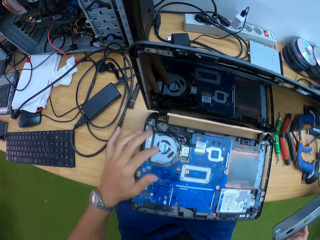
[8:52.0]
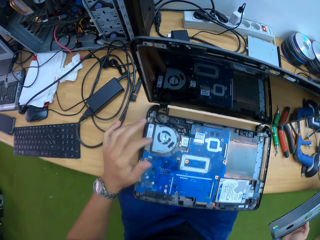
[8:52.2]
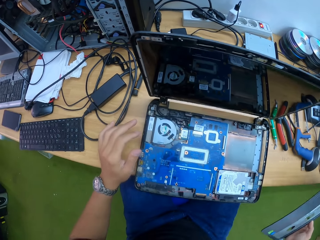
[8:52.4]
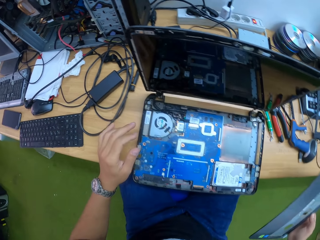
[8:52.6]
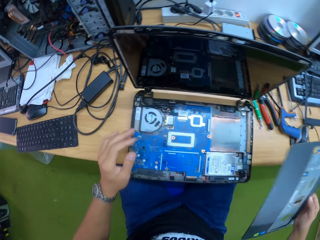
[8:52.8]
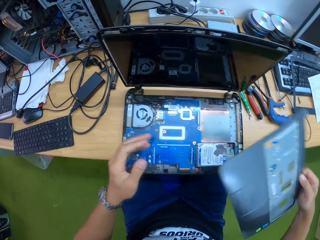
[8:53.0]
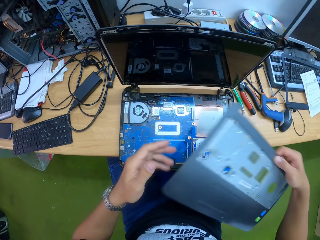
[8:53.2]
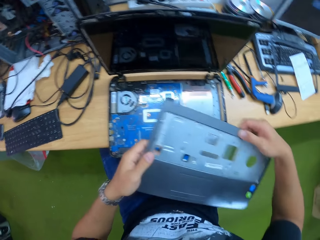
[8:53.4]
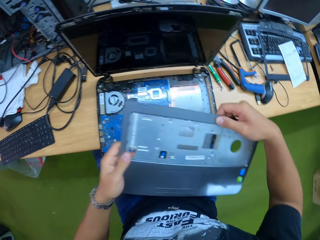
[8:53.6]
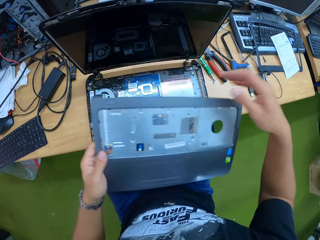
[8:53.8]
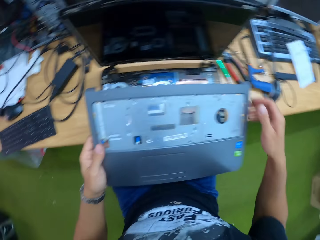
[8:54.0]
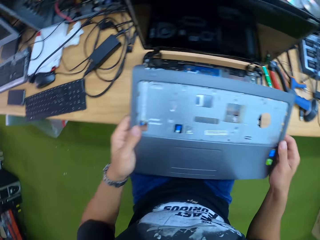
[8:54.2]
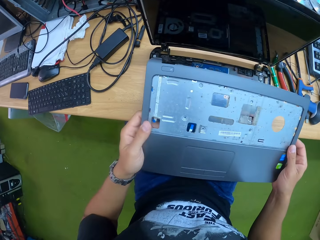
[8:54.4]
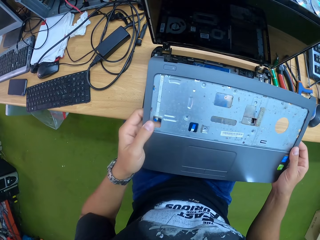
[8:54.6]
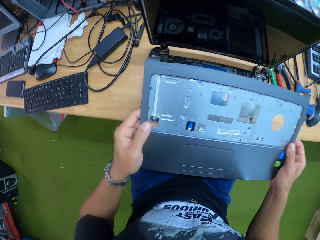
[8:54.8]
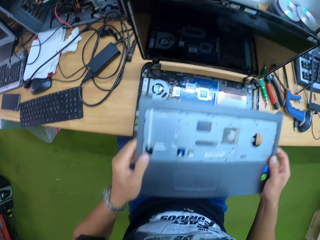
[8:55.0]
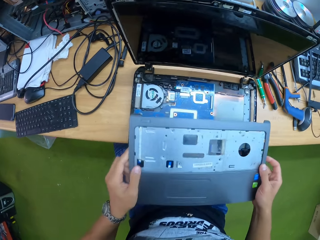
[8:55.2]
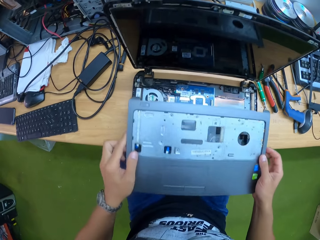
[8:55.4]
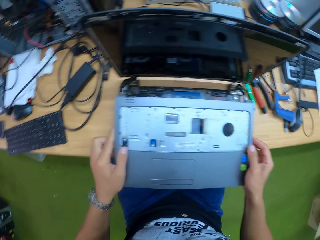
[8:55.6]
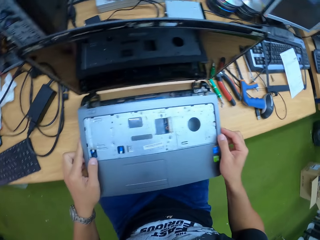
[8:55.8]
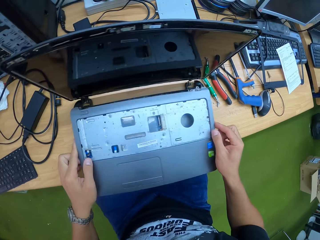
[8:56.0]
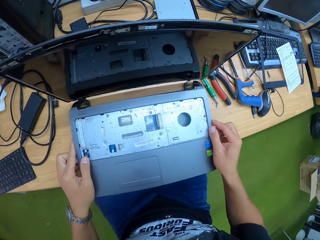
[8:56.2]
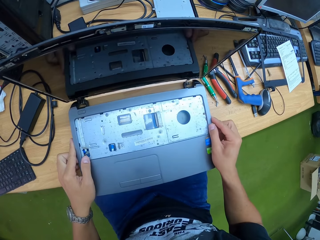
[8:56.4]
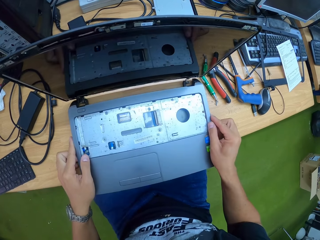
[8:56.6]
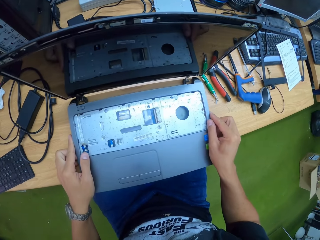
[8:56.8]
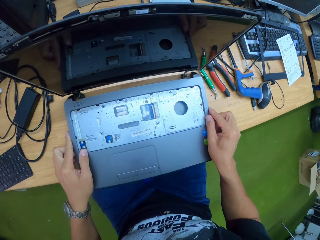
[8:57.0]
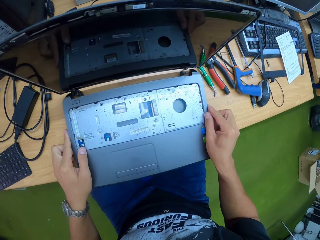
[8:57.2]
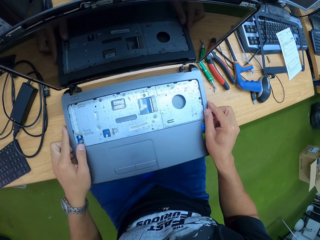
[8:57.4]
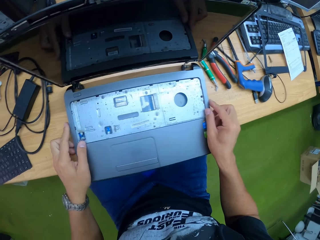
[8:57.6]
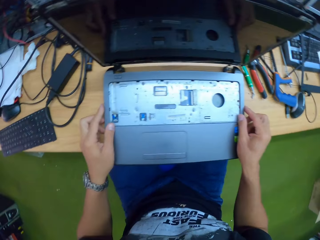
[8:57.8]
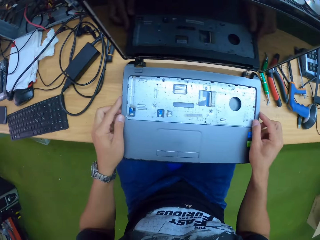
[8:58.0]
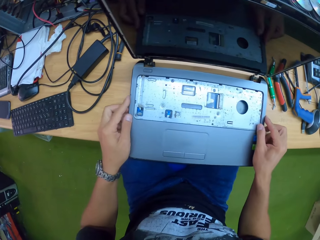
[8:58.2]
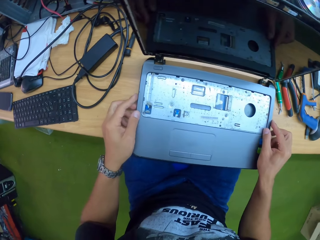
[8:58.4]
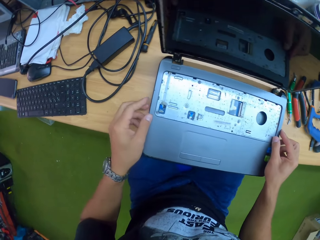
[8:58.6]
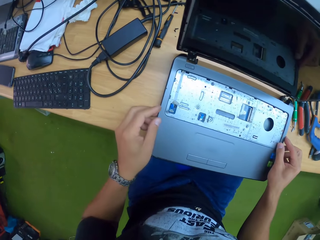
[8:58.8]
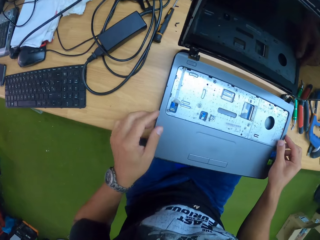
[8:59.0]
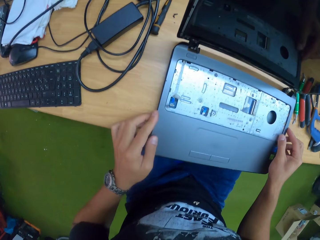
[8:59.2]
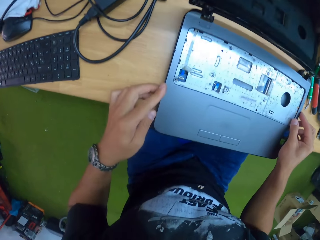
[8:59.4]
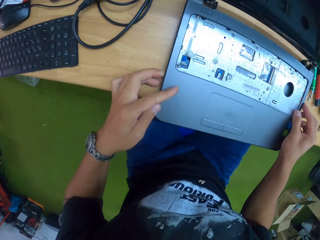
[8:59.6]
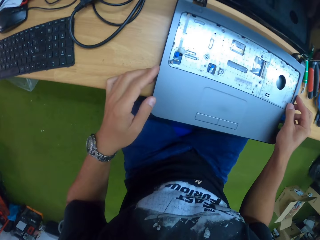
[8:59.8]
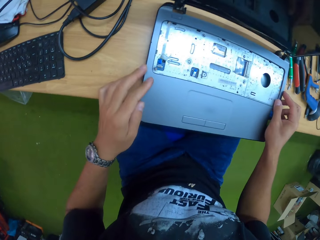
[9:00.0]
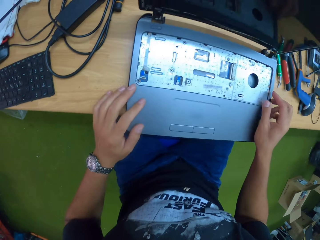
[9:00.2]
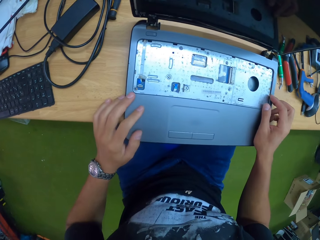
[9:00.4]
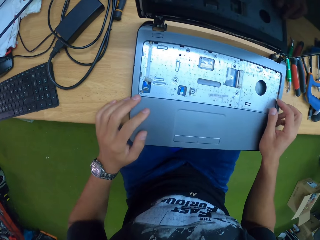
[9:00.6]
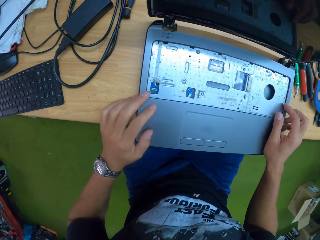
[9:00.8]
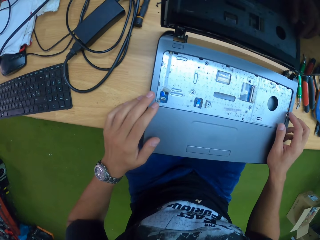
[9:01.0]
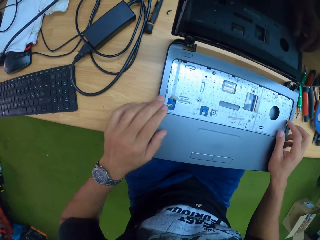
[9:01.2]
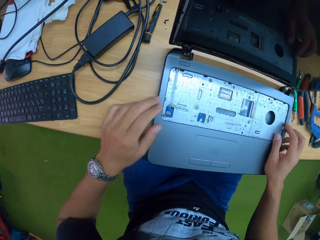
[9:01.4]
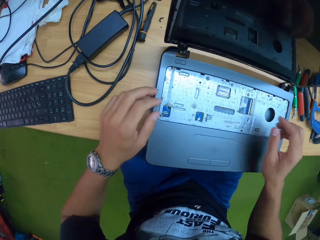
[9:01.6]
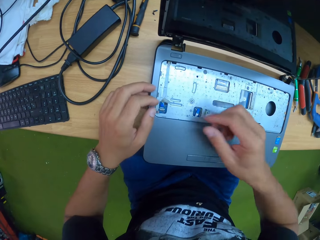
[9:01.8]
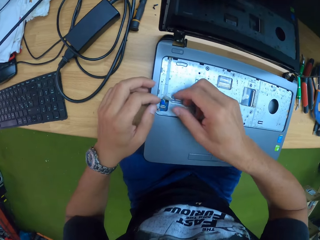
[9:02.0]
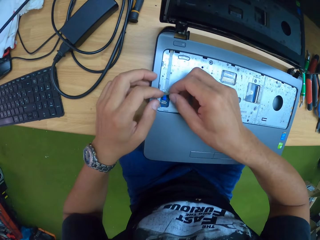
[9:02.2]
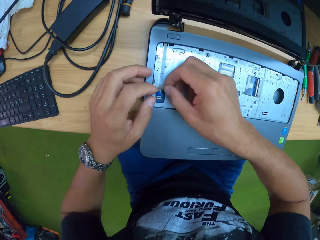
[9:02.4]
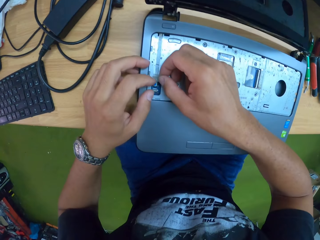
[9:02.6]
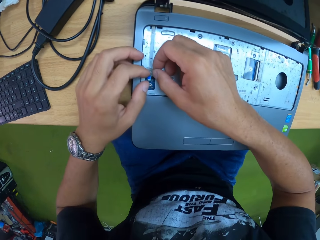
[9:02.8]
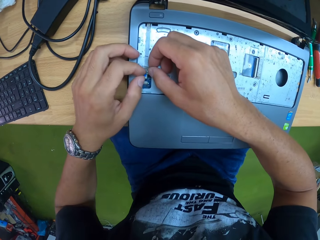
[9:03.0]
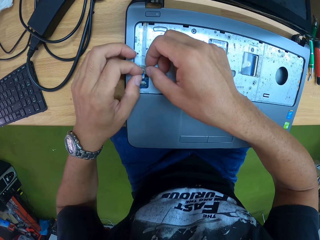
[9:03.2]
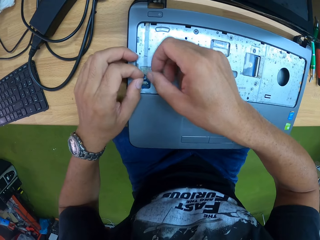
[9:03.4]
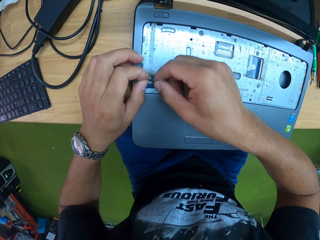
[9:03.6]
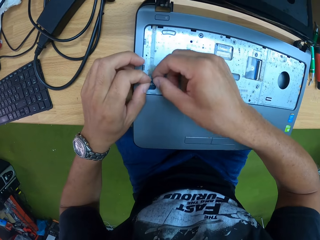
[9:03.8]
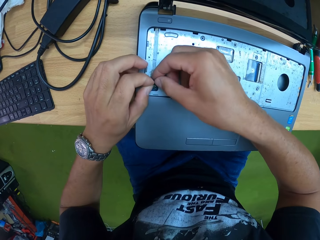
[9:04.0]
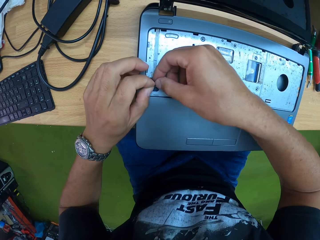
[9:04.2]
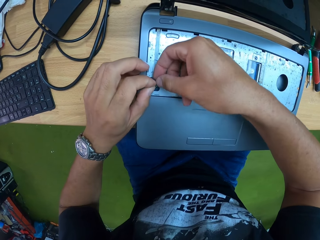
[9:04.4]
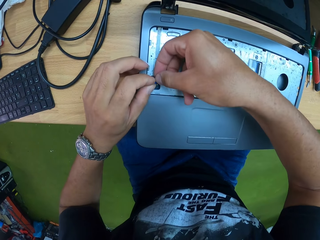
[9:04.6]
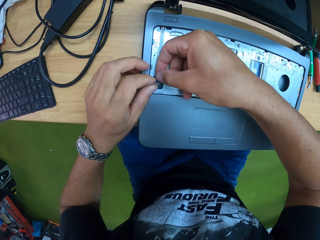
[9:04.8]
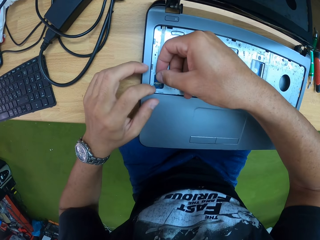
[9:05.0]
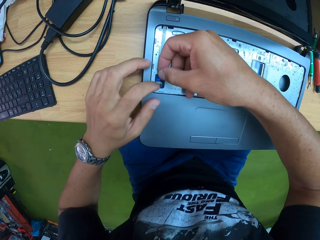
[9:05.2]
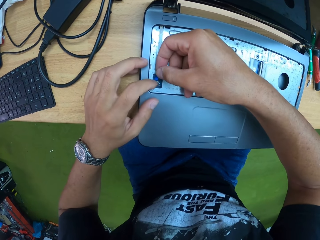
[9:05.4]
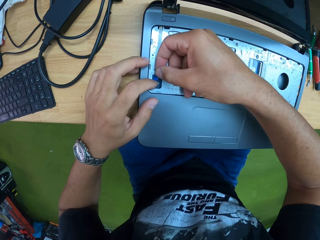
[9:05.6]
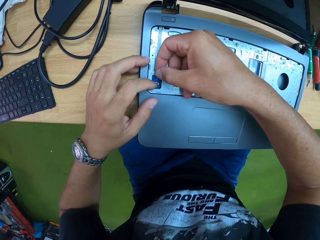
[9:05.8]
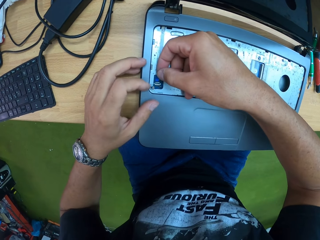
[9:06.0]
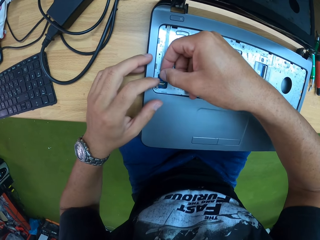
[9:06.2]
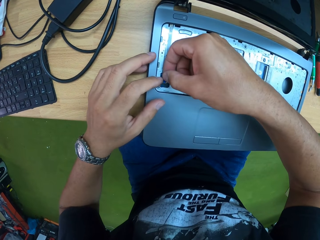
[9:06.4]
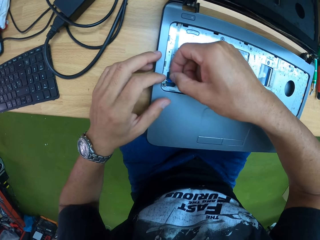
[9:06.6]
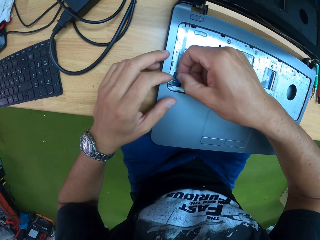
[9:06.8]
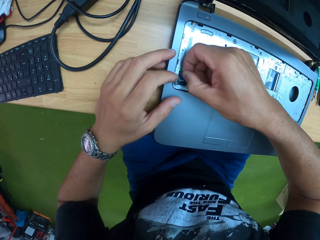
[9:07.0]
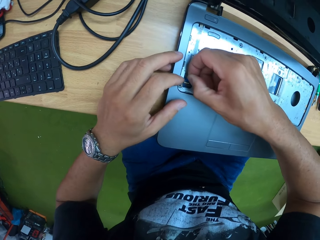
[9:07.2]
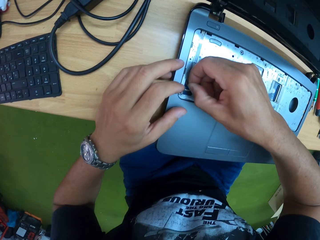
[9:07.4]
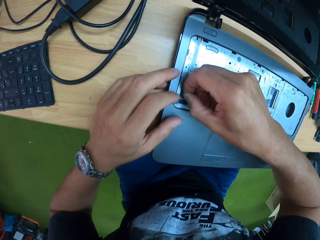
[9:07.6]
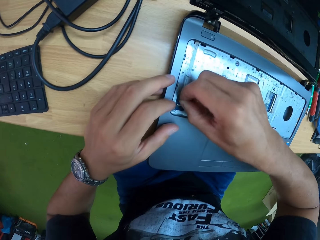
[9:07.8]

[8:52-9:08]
The camera wearer holds the laptop casing with his hands. He places the laptop casing on top of a laptop with his hands. He covers the laptop with the laptop casing in his hands. He fits the laptop casing on the laptop with both hands. He tightens a panel on the laptop with his hands.

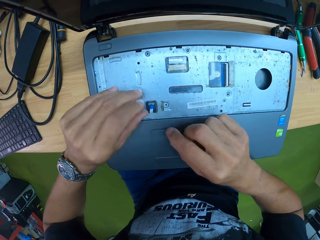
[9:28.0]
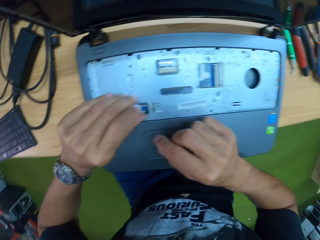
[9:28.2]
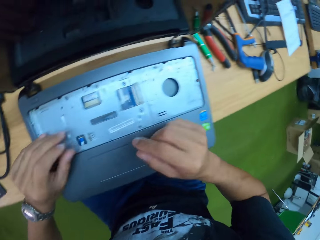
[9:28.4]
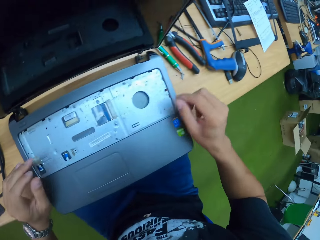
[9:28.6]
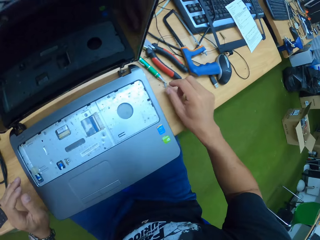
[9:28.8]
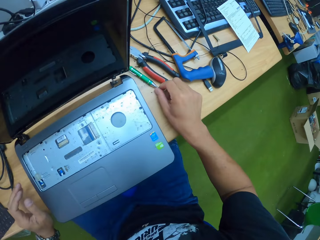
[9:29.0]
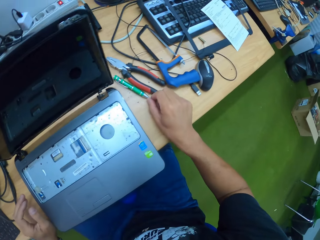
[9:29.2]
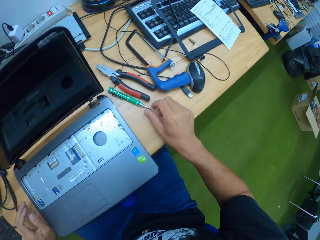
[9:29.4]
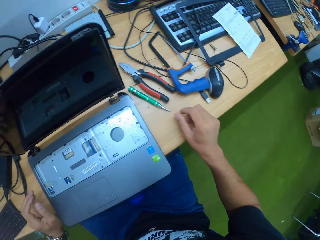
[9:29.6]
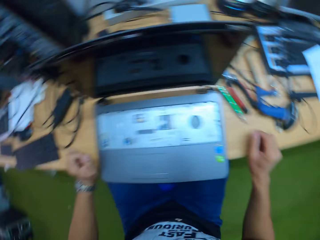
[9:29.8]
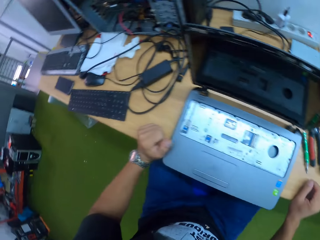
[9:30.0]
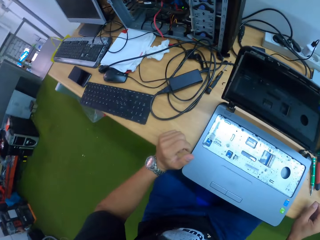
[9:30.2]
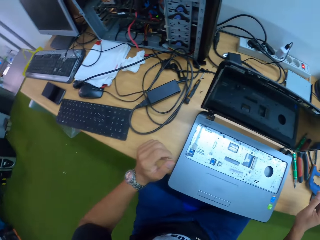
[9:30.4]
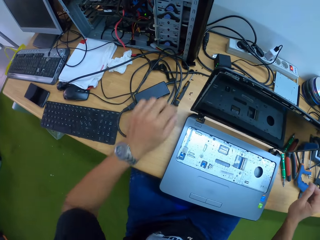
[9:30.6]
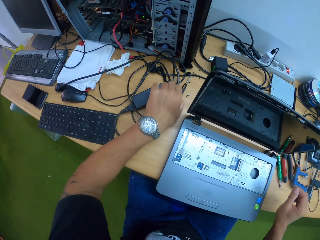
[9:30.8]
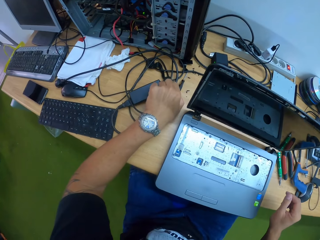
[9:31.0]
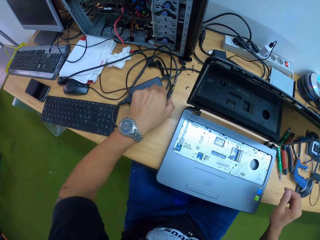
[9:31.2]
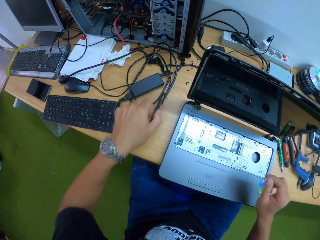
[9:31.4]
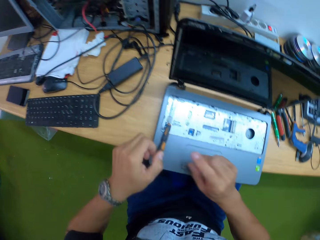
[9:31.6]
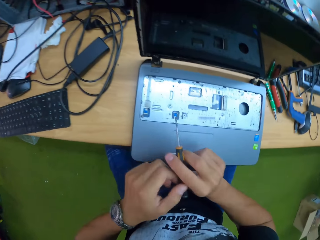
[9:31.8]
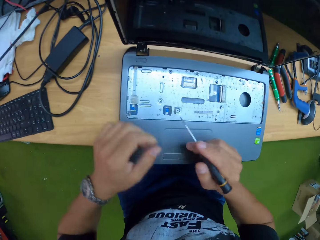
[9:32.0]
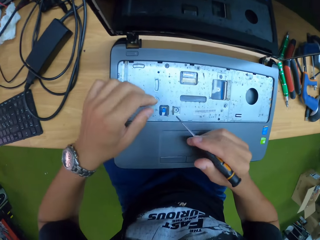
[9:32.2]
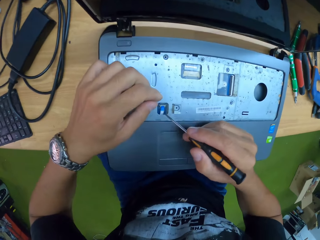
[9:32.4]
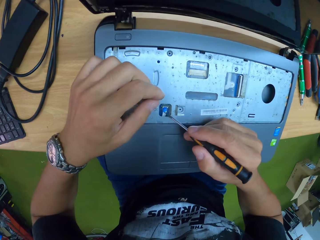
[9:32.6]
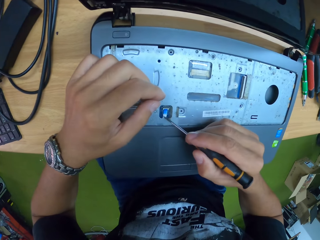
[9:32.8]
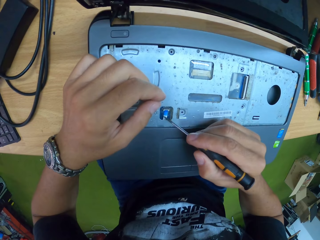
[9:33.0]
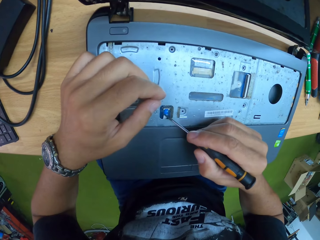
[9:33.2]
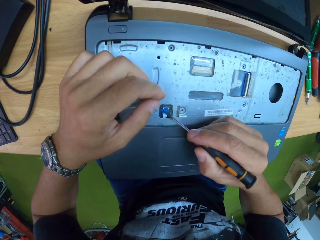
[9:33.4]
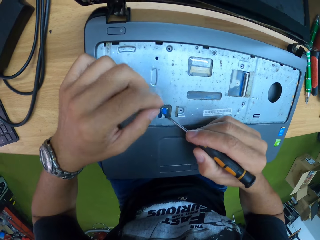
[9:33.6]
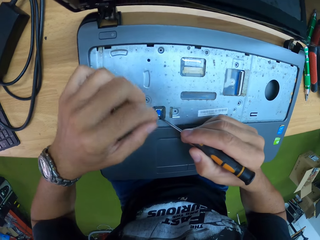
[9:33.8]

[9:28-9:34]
The camera wearer touches a green screwdriver on the table with his right hand. He picks up a black screwdriver from the table with his left hand. He passes the black screwdriver from his left hand to his right hand.
